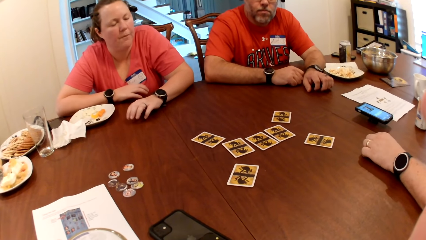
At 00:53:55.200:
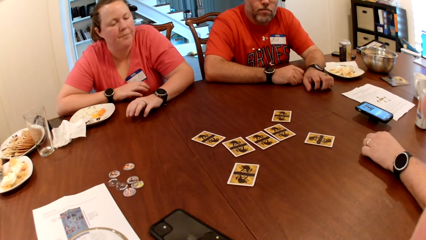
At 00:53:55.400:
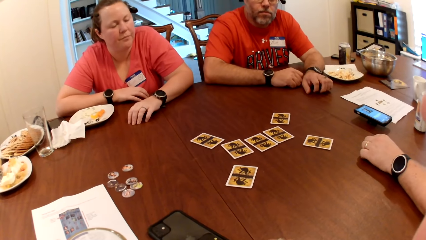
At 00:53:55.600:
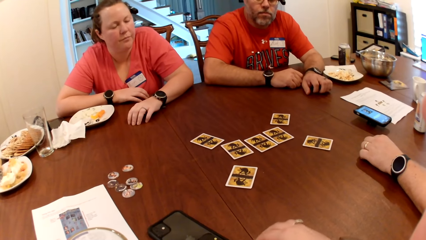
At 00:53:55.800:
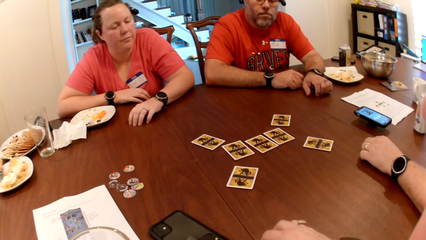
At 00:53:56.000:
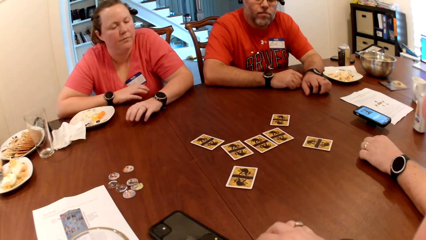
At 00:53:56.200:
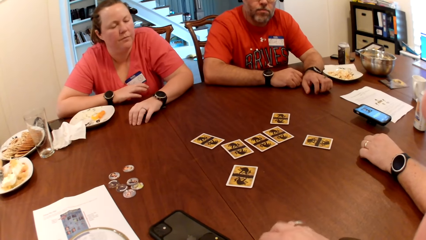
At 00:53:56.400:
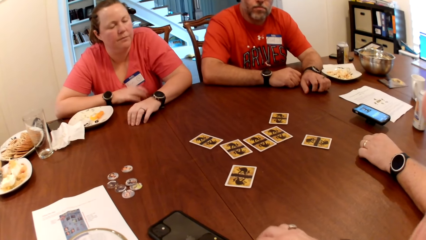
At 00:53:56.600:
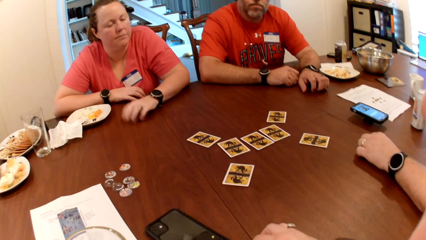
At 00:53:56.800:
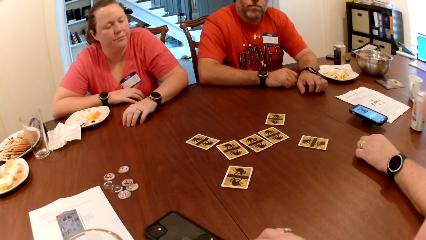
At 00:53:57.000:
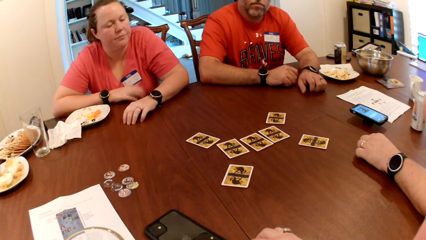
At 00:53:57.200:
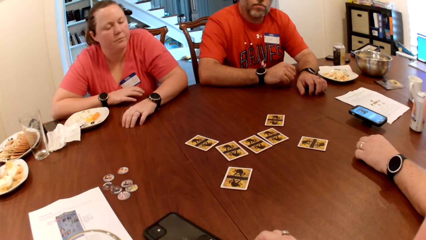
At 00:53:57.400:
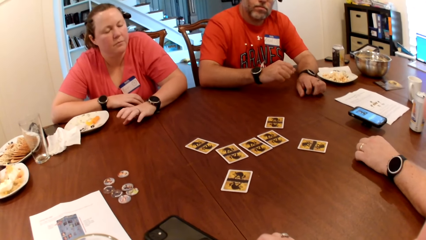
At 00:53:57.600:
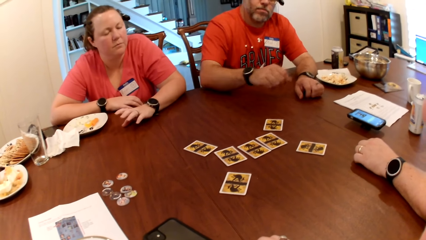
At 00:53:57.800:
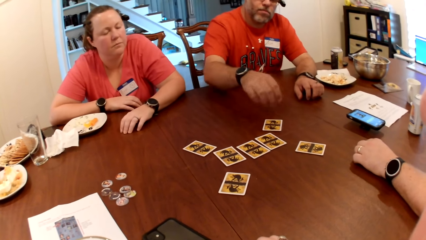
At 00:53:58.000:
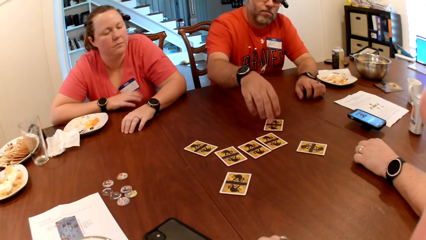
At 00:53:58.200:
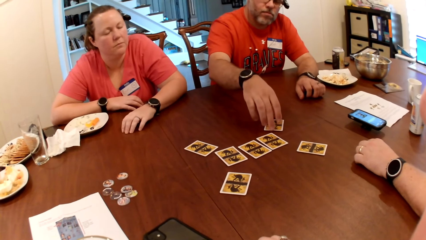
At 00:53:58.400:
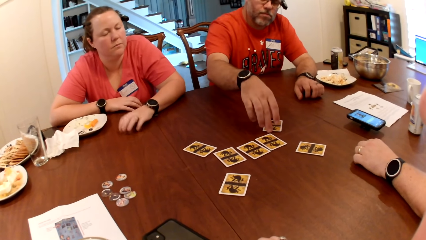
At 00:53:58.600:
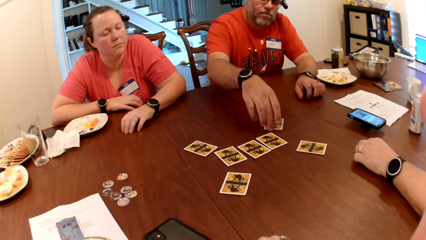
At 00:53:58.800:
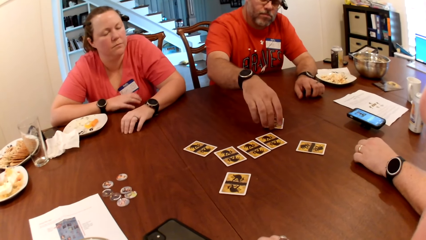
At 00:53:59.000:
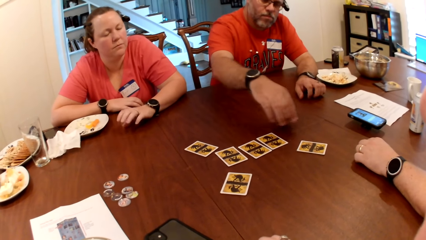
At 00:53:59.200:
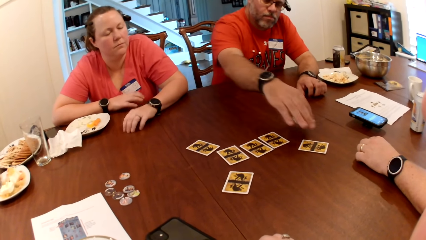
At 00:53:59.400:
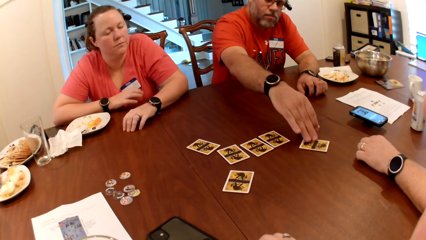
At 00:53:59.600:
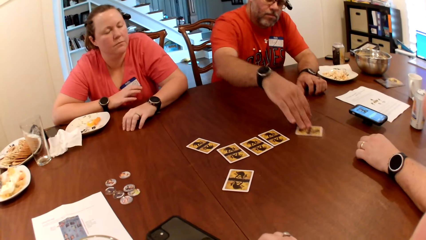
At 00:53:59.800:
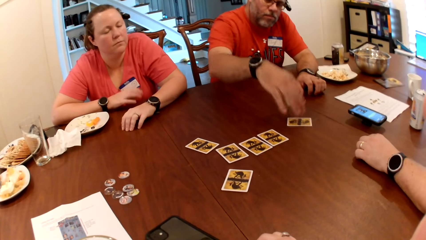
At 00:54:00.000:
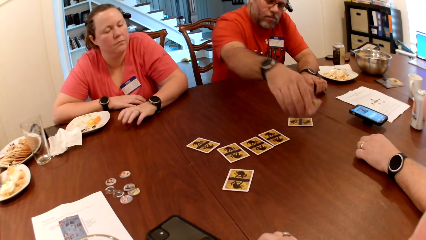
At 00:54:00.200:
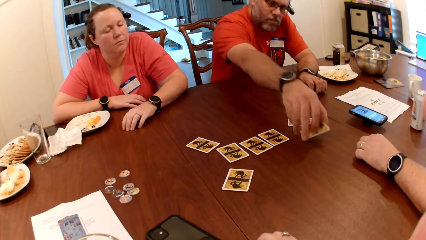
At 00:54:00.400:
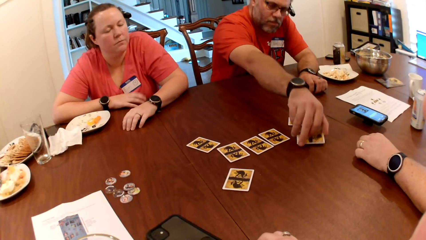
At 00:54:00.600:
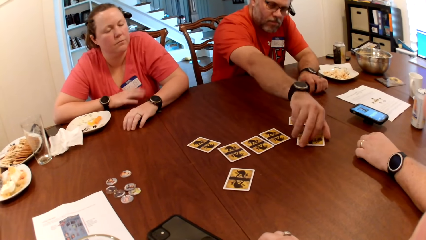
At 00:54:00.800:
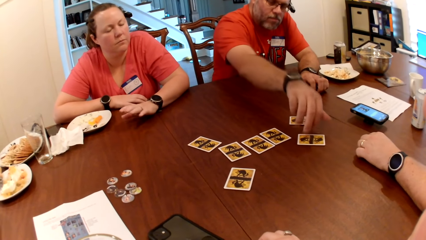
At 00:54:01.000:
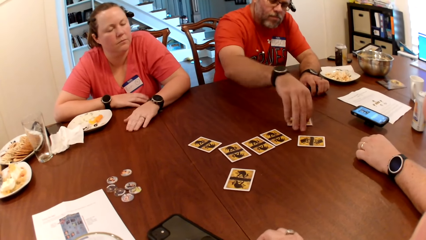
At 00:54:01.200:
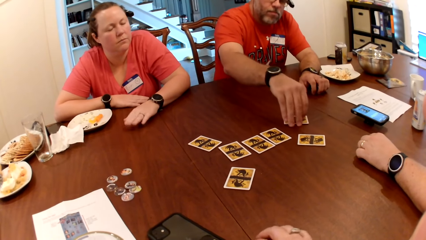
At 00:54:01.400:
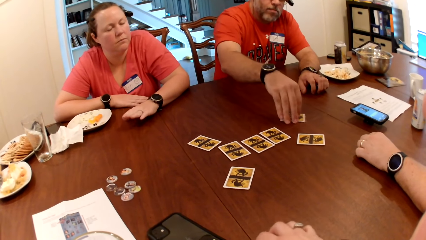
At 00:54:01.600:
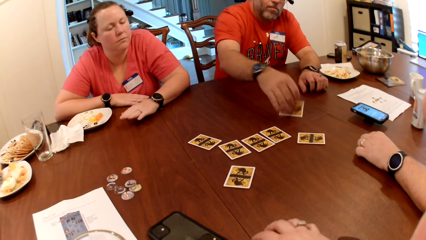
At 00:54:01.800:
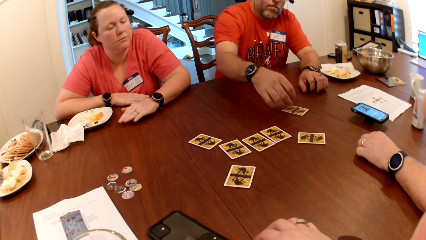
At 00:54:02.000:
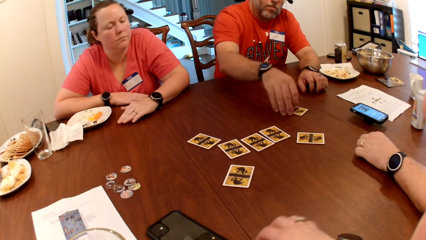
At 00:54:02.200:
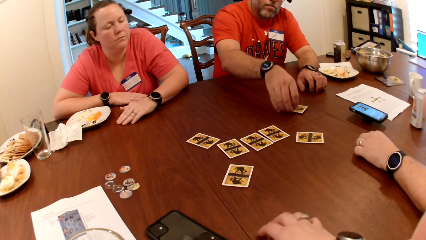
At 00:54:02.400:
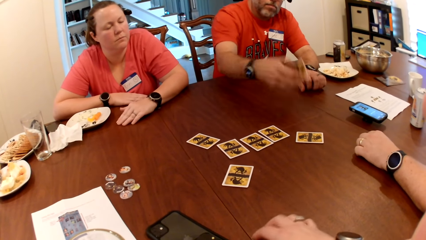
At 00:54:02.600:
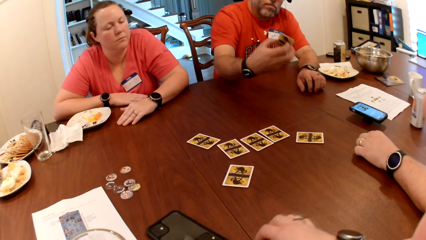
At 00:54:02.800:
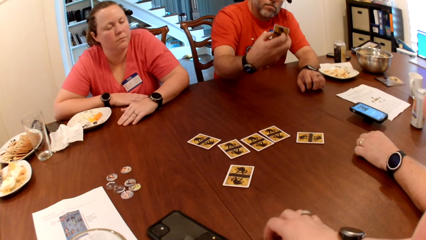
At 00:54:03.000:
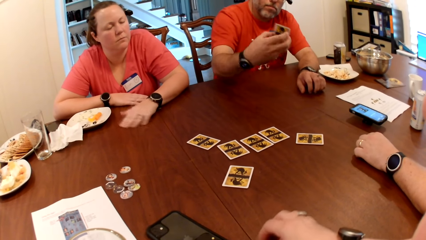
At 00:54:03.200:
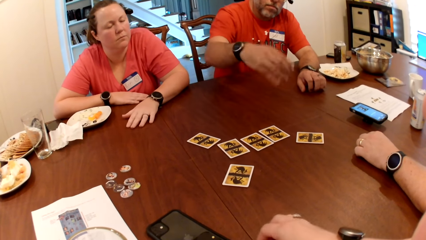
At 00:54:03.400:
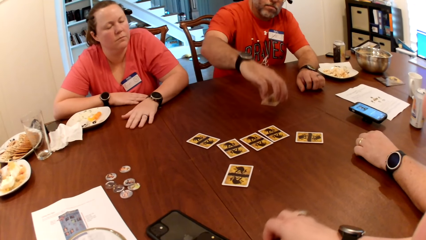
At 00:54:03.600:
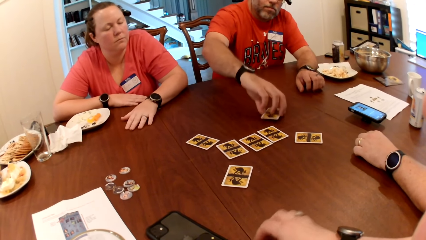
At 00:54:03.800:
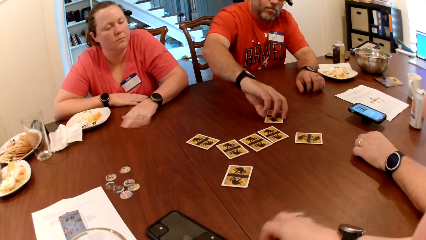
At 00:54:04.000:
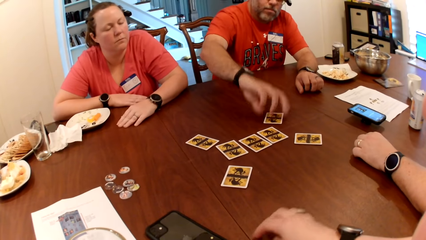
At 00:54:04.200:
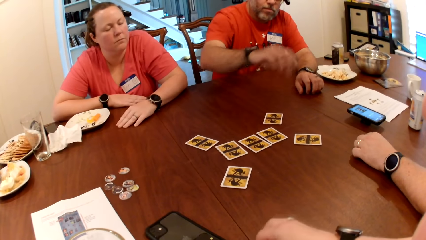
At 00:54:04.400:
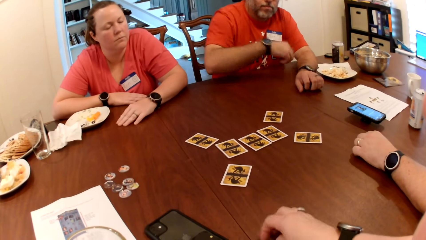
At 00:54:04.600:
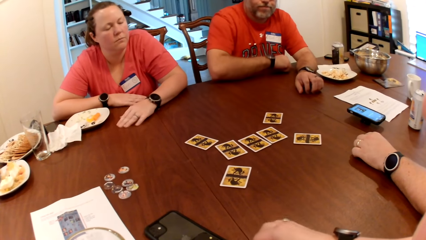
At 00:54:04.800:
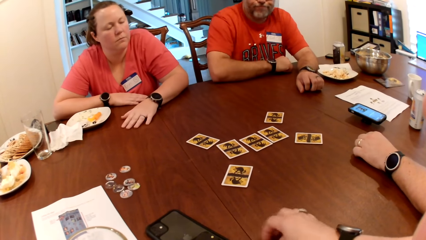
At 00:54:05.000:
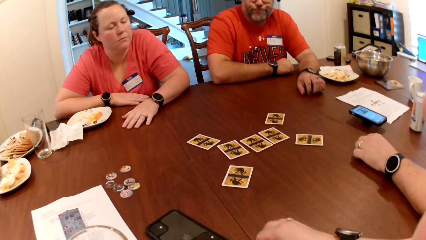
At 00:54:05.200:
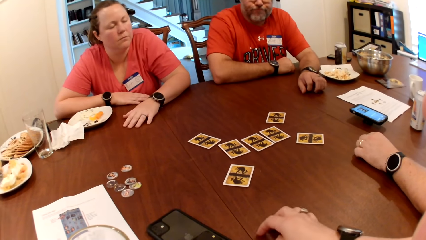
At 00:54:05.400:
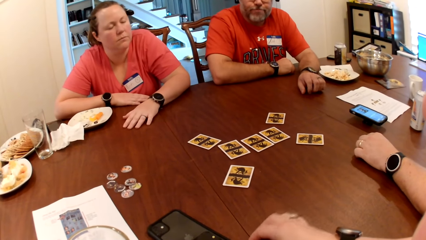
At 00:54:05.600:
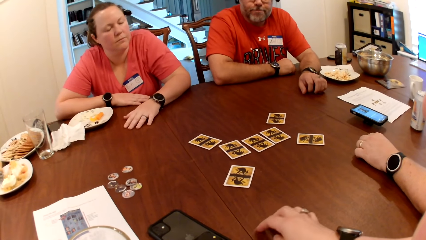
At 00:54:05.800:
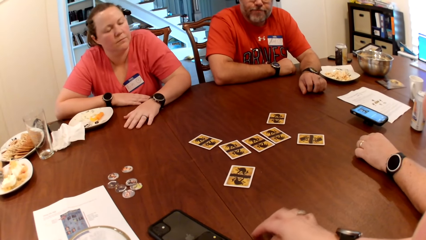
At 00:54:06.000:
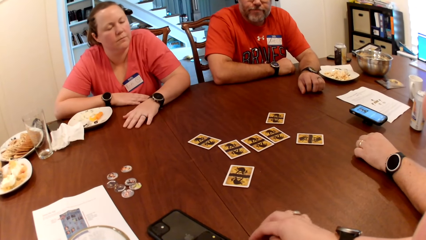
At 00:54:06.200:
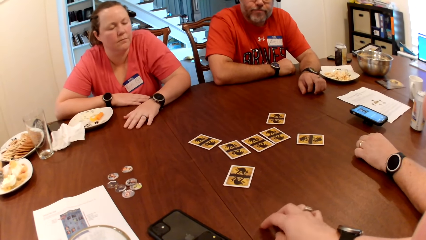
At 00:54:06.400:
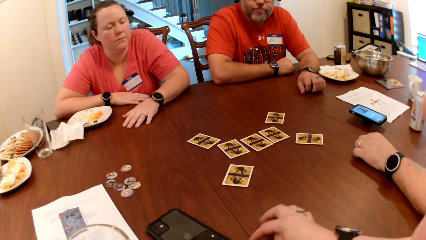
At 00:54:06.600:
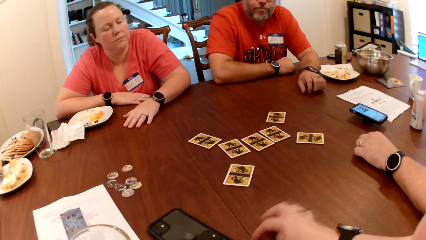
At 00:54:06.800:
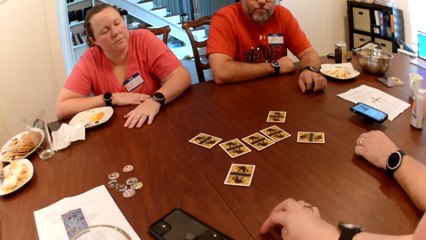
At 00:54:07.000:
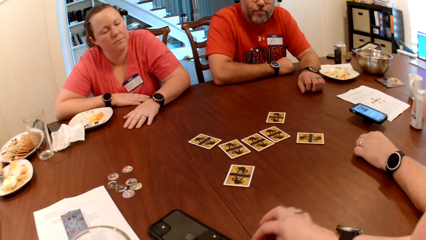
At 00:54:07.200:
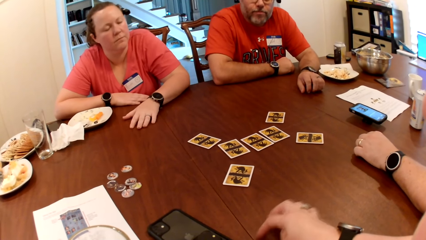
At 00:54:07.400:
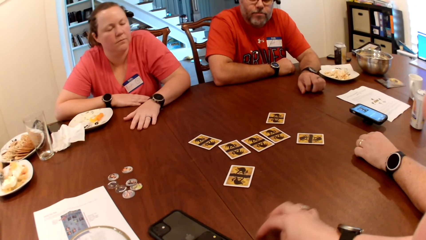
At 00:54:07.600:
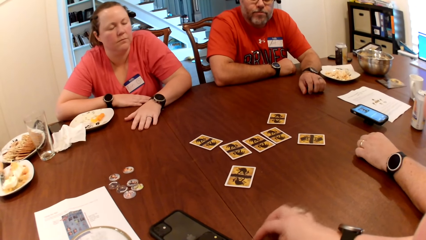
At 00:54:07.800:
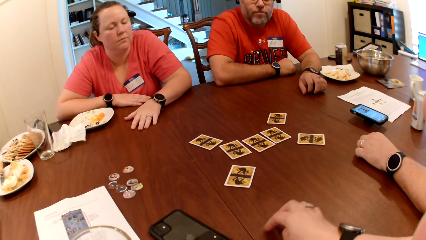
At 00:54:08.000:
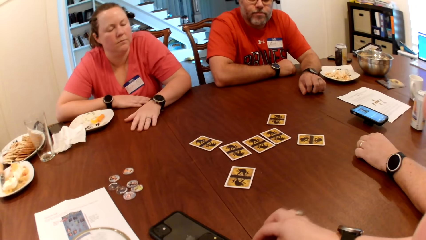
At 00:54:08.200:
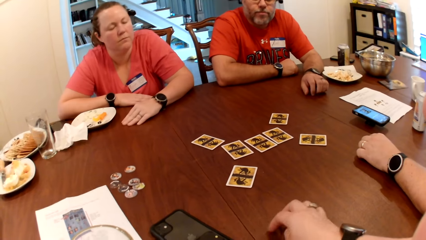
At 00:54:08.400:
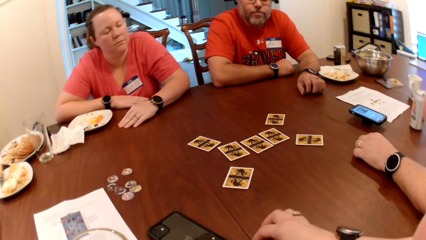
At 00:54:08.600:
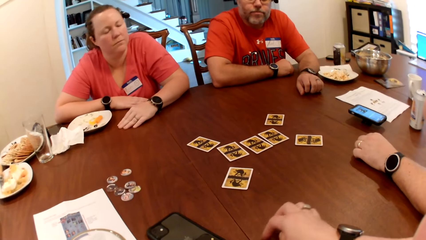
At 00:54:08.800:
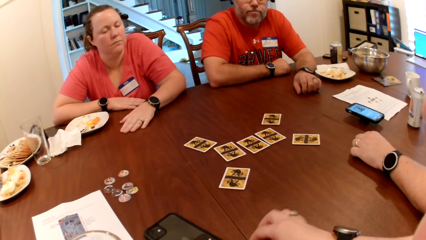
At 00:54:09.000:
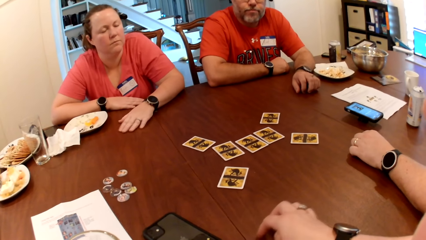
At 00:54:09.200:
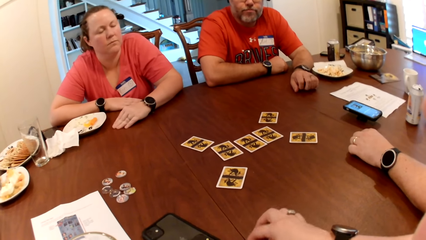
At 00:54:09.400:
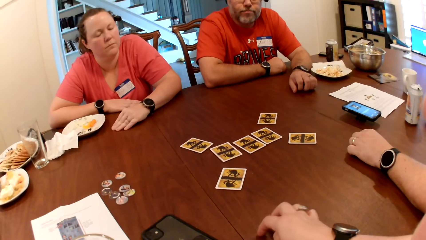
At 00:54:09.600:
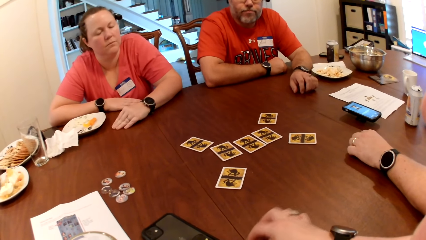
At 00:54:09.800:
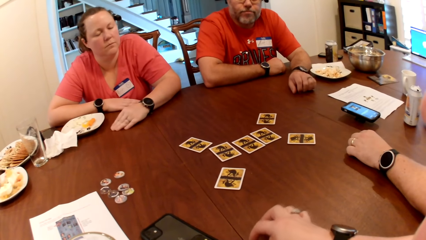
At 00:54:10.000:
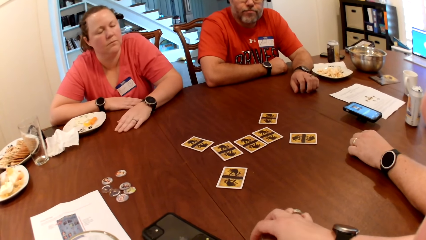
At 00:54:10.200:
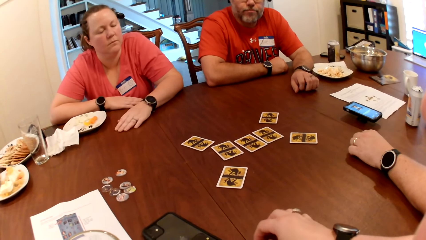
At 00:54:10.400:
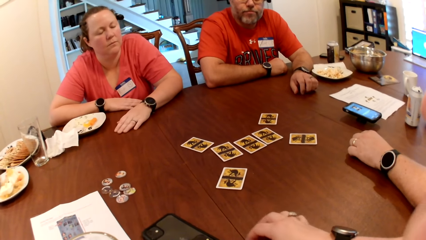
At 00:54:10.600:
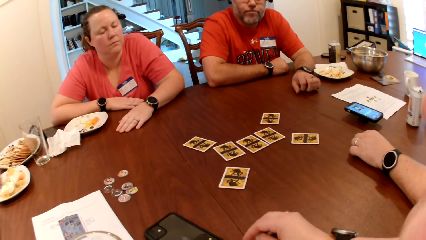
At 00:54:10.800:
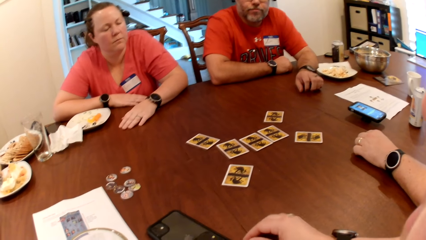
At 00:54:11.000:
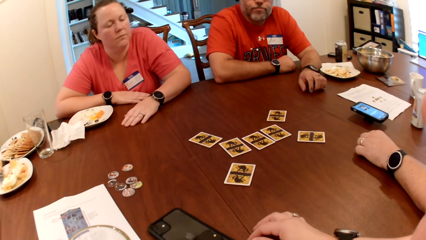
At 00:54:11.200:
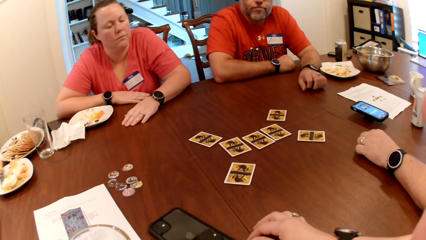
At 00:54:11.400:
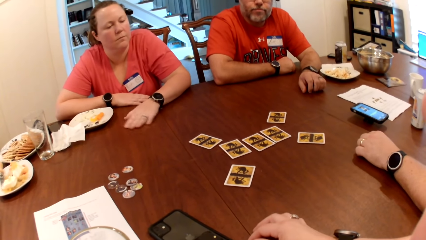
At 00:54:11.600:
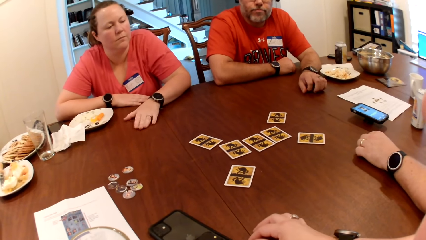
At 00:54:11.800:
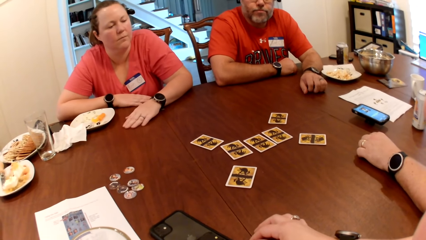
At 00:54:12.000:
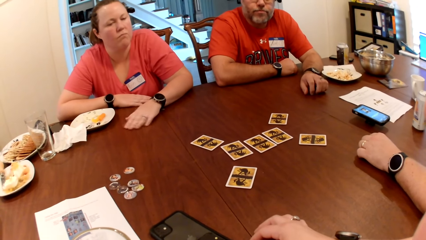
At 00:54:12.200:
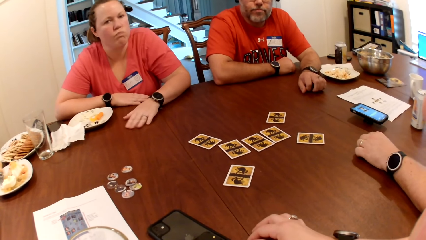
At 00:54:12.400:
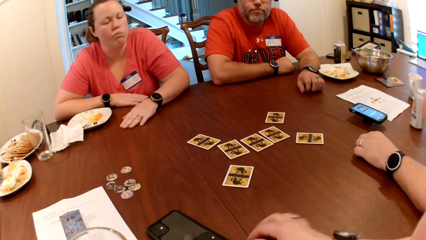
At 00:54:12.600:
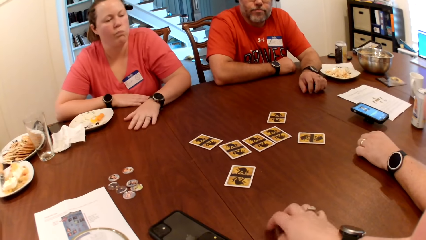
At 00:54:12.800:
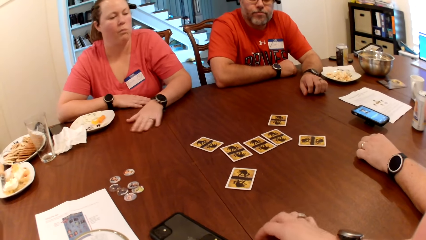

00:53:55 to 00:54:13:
The man picks the card from the table with his right hand. Another man moves the card on the table with his right hand and drops the card on the table with his right hand. The first man picks the card from the table with his right hand. The other man drops the card on the table with his right hand. The first man picks the card from the table with his right hand and drops the card on the table with his right hand. The camera wearer touches the table.
